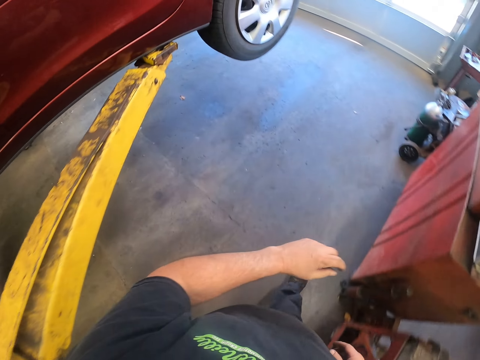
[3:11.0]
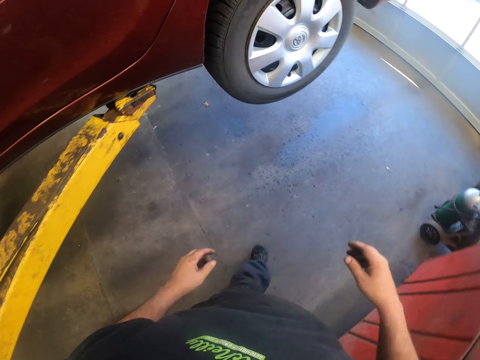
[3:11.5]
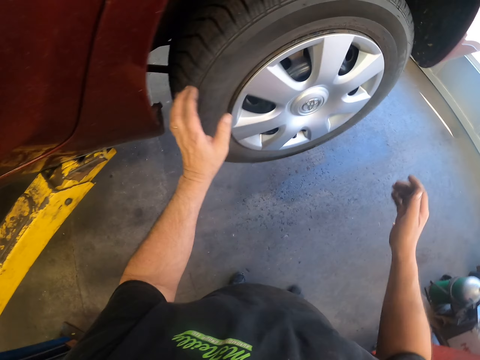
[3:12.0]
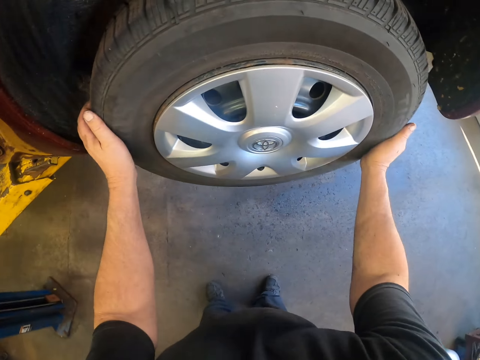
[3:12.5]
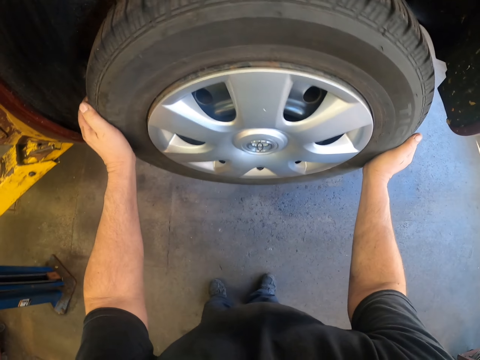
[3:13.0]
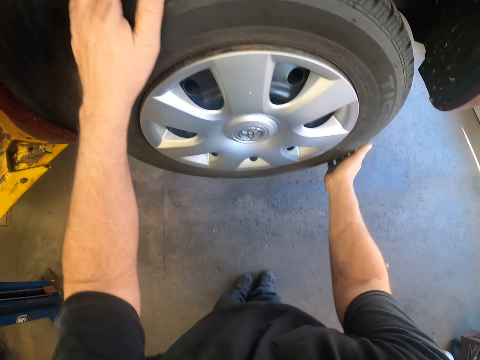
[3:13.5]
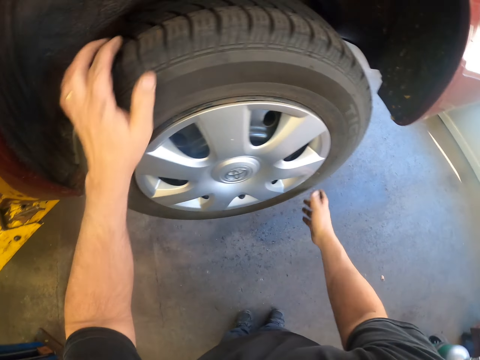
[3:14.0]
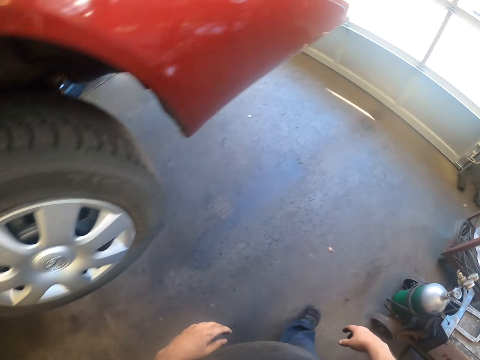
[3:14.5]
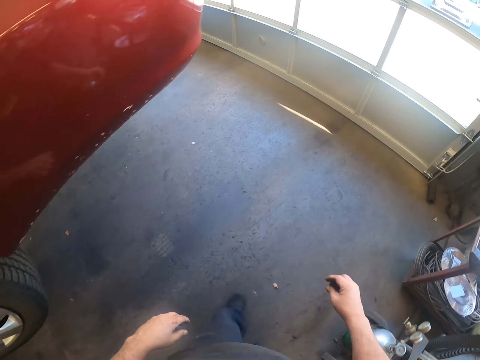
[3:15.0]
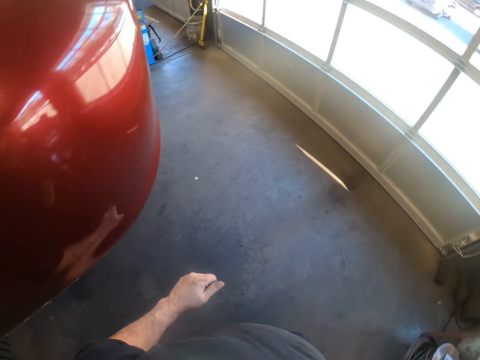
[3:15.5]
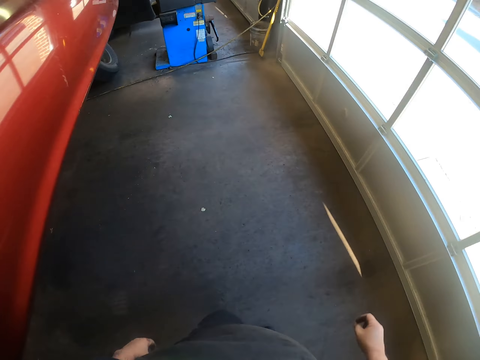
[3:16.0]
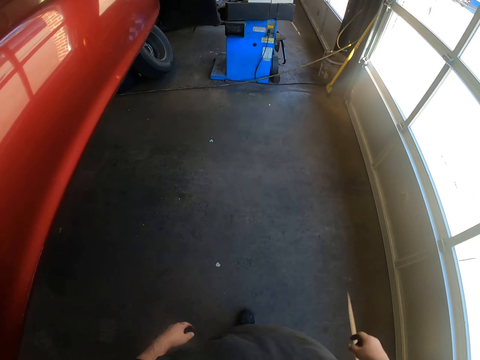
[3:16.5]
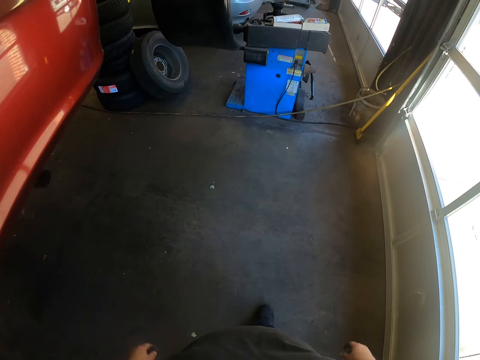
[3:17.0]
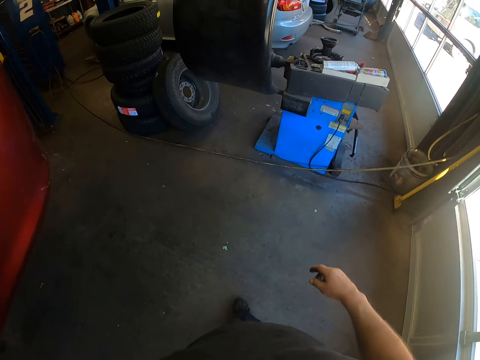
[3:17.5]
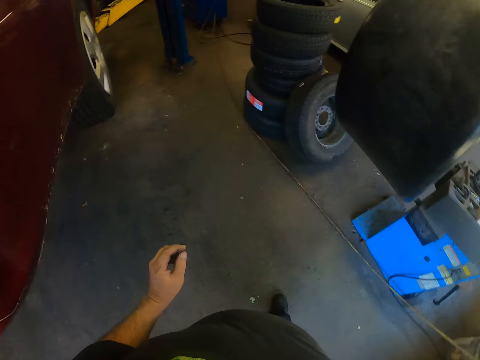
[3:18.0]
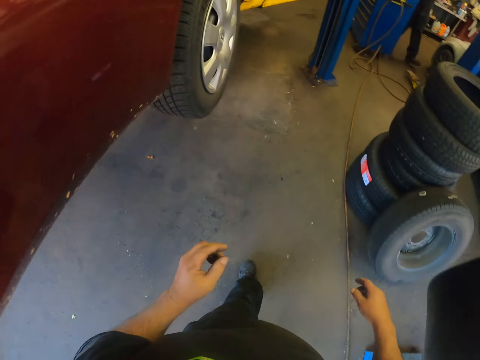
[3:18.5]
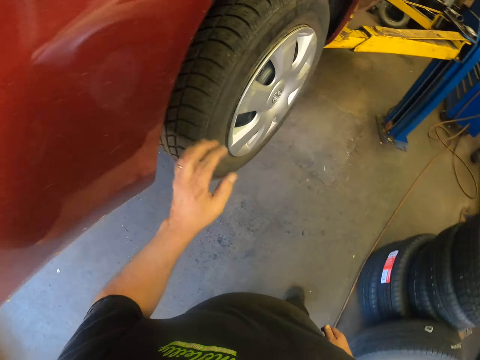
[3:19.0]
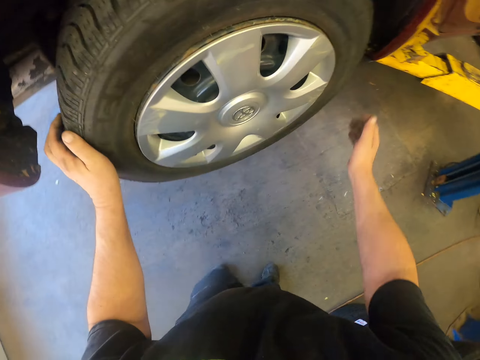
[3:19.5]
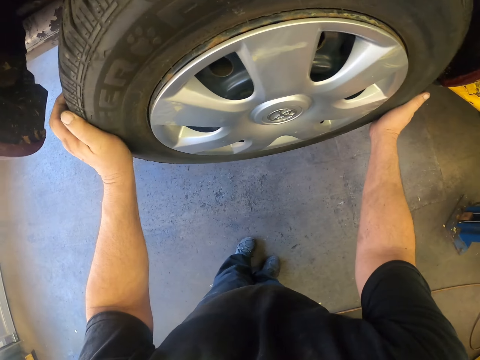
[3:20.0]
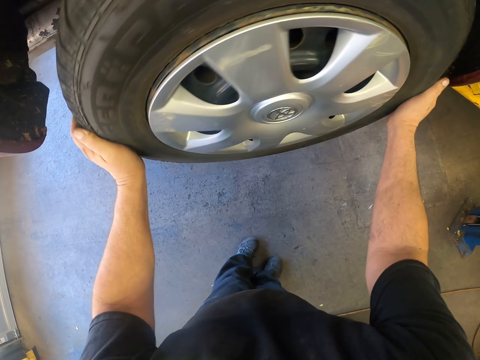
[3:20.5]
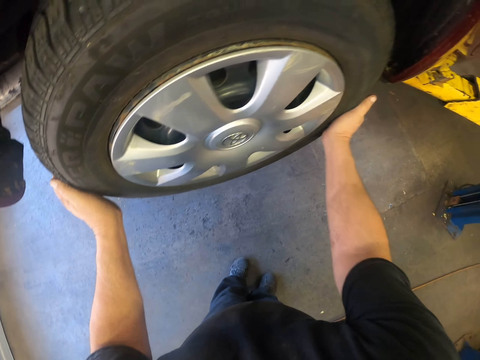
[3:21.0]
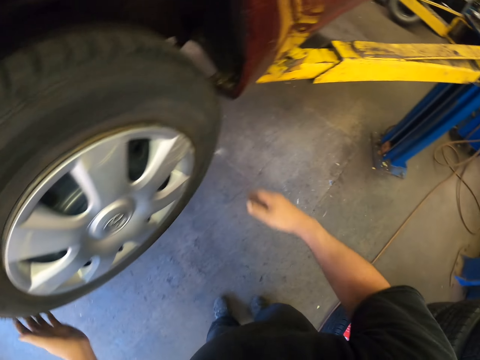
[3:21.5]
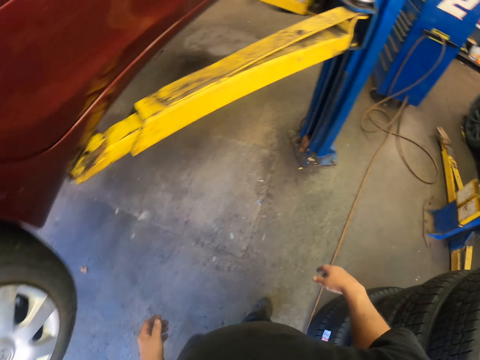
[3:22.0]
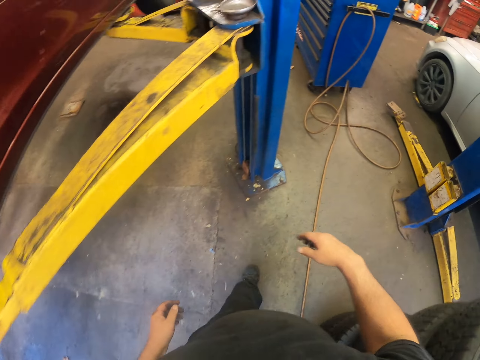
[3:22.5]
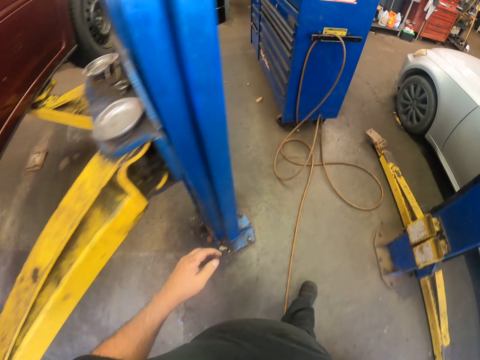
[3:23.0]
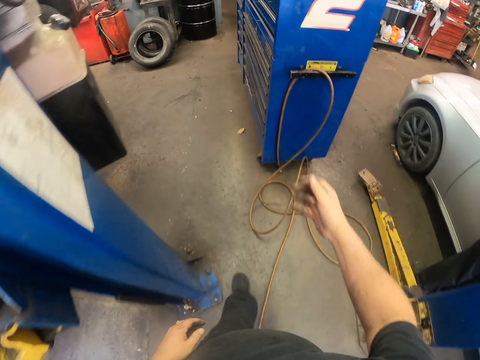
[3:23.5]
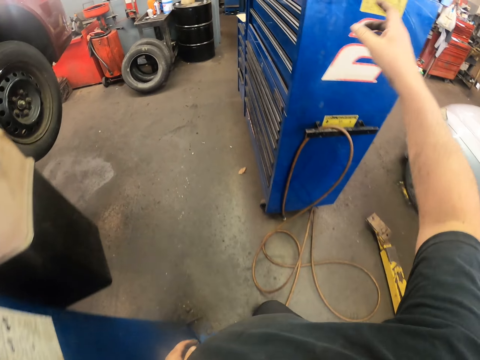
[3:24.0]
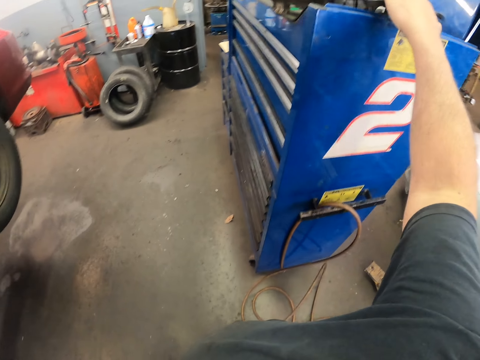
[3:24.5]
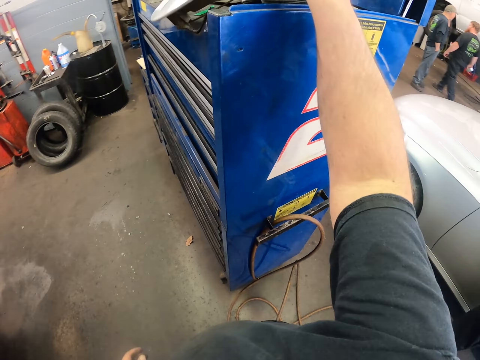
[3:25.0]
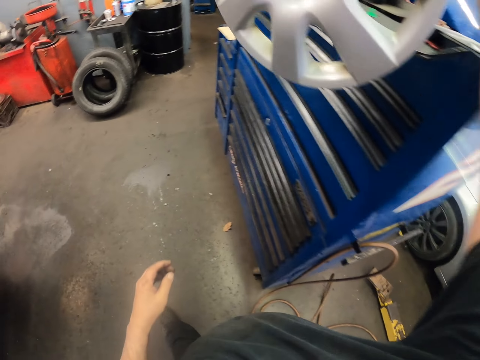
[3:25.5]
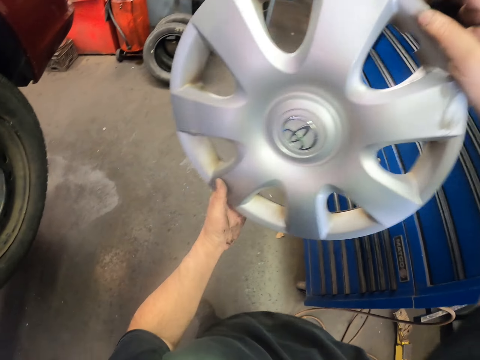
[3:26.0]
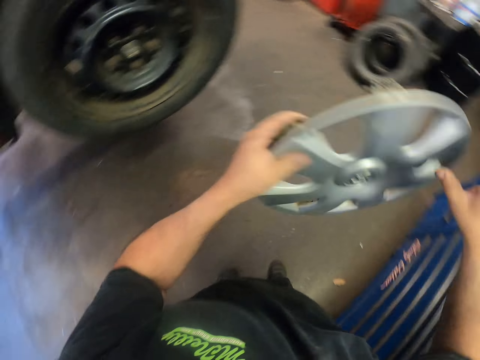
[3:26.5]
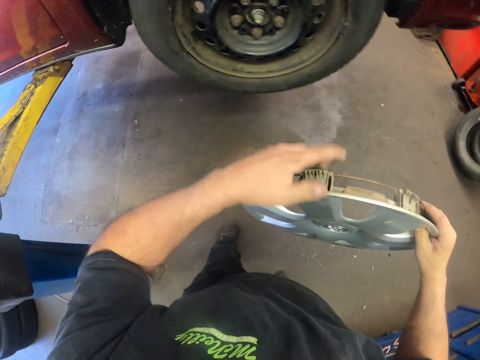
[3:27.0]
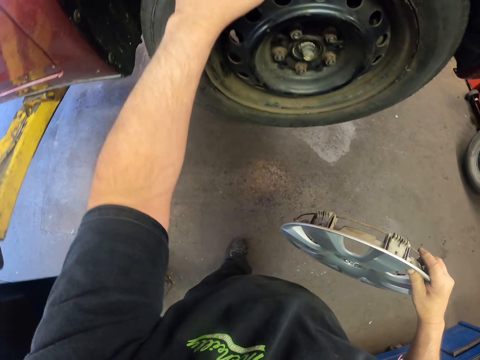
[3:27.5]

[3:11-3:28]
The camera wearer moves the wheel. They hold the wheel. They walk around the room. They move the wheel. They hold the wheel. They walk around the room. They pick up the wheel cap or wheel ring.

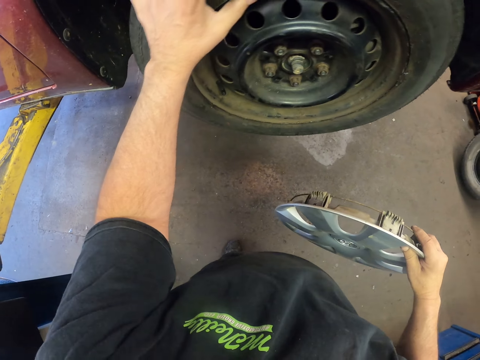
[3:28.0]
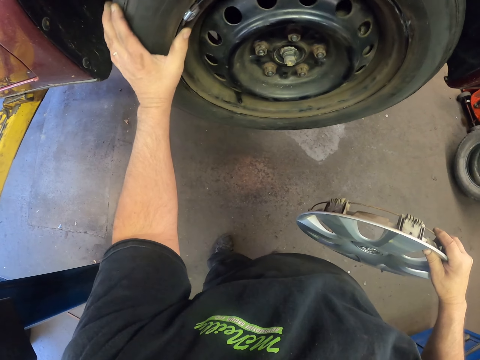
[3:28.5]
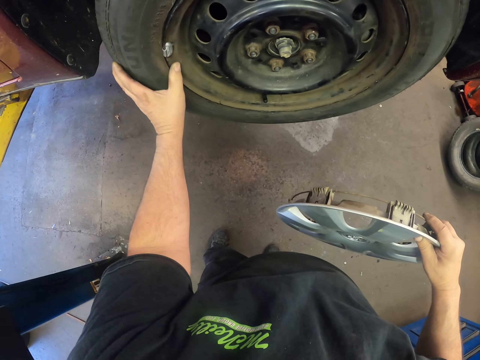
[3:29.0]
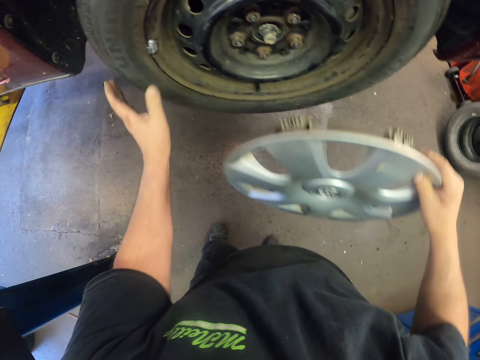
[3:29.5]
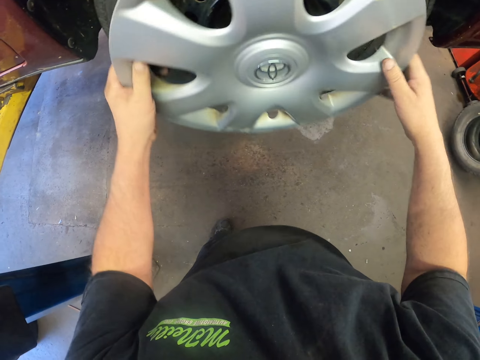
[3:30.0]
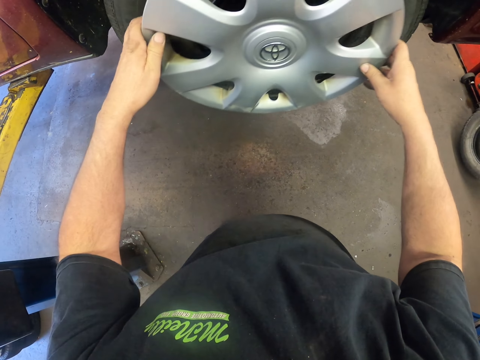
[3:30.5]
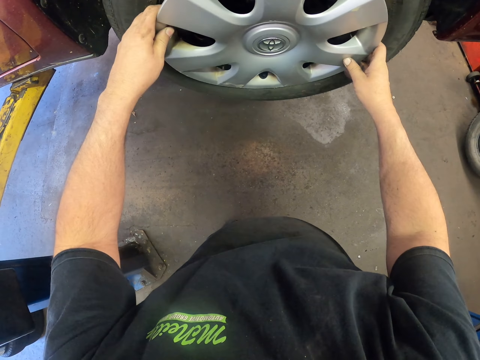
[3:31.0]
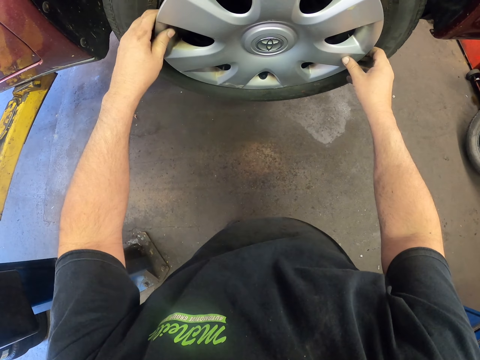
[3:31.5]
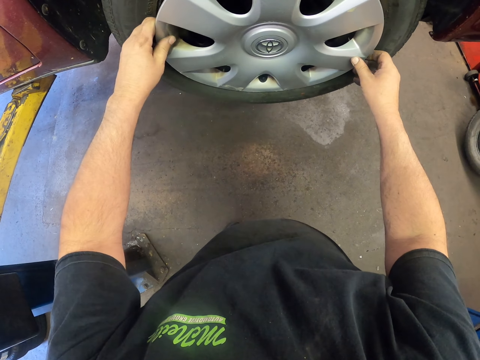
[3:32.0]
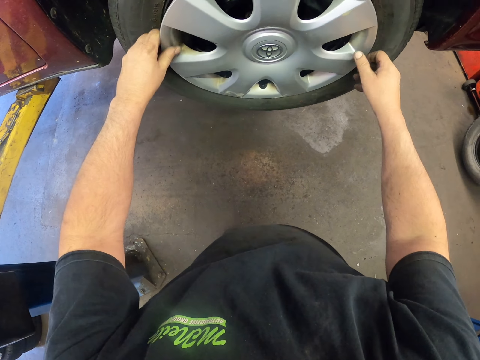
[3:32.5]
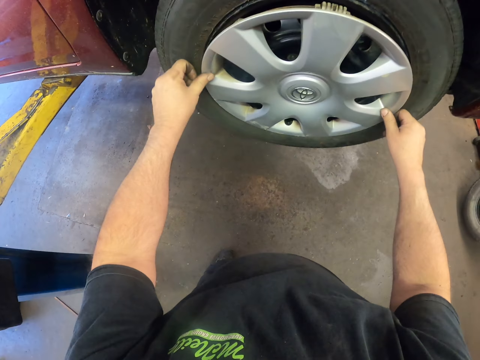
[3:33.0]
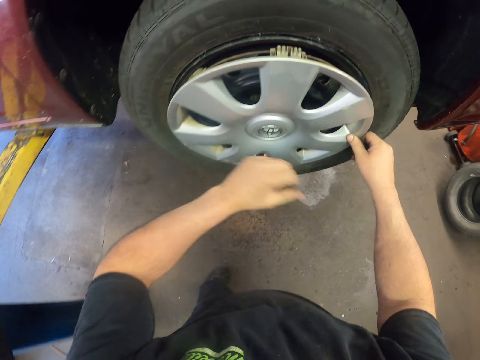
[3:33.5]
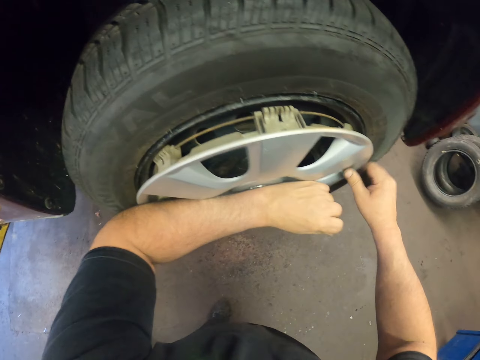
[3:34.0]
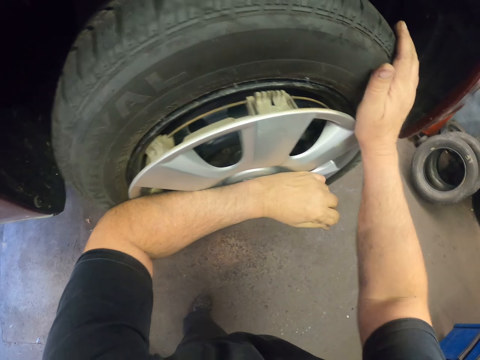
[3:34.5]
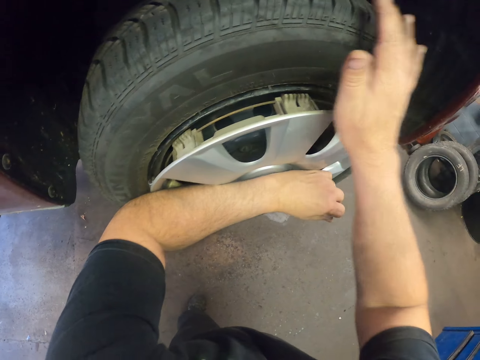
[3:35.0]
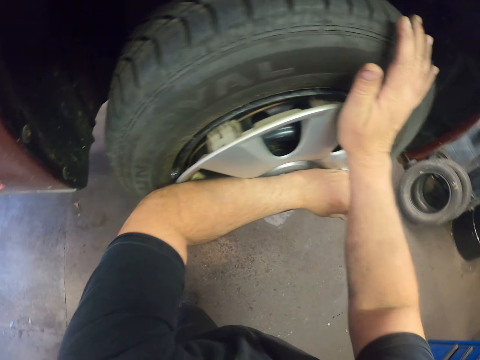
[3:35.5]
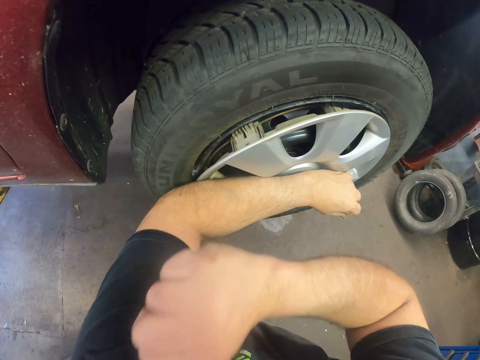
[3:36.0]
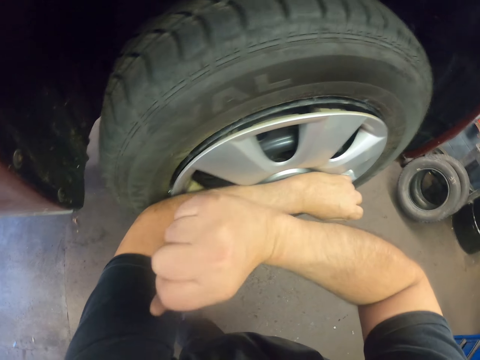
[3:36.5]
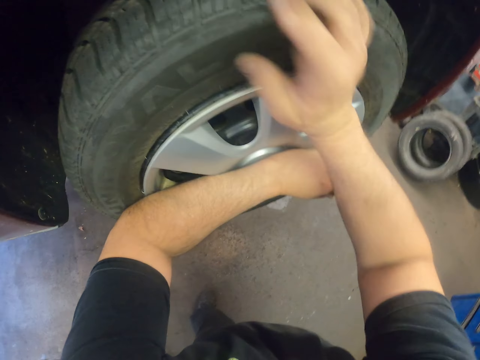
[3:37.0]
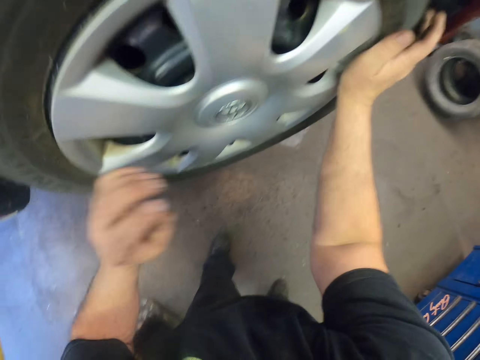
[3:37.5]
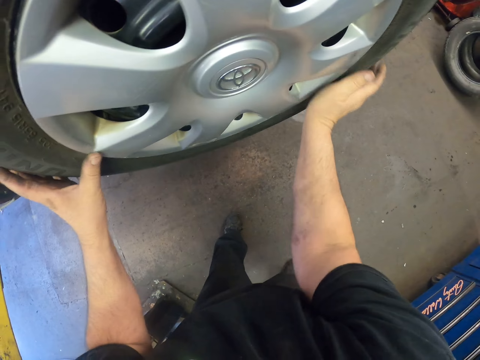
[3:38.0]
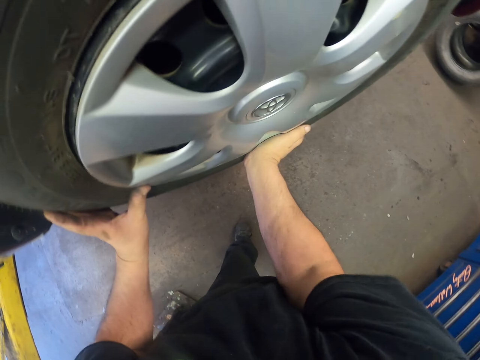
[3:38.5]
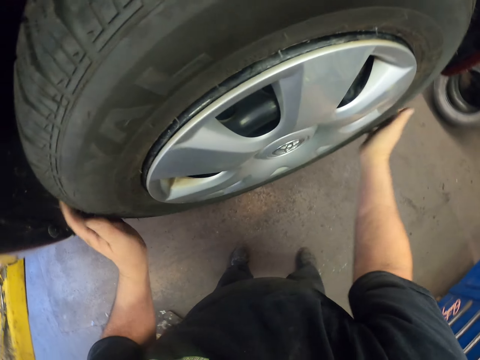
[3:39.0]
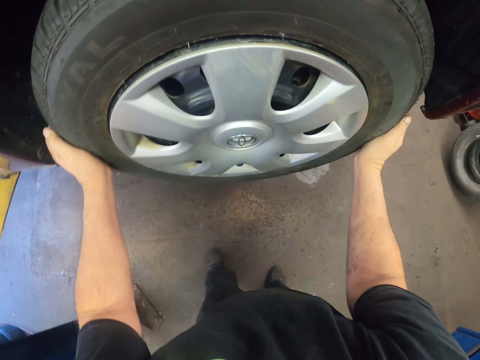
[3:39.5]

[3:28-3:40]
The camera wearer turns the wheel. They move the wheel. They put the wheel ring on the wheel. They push the wheel ring and hit the wheel ring.
